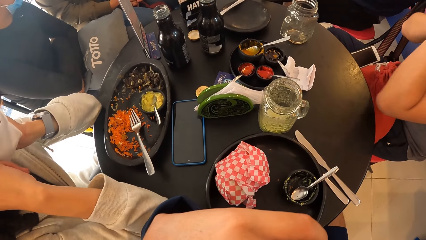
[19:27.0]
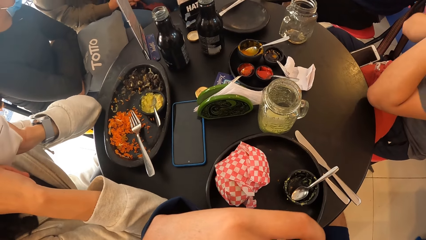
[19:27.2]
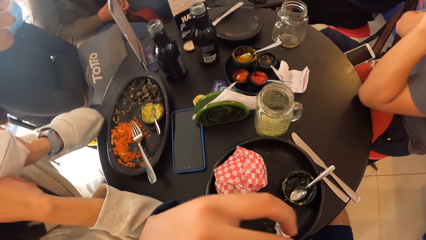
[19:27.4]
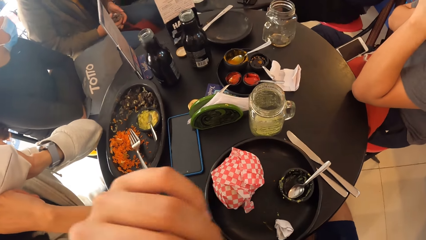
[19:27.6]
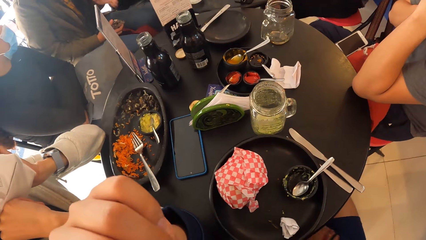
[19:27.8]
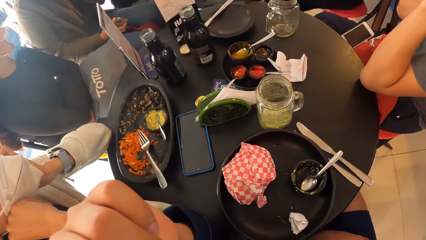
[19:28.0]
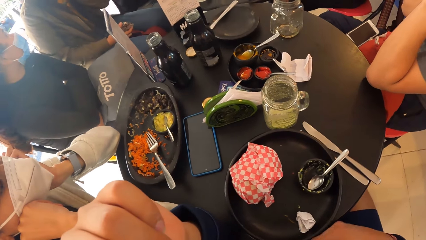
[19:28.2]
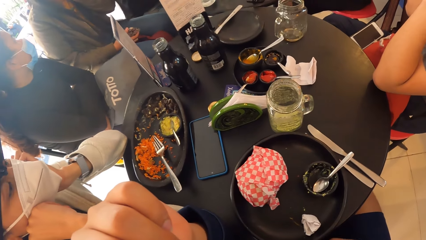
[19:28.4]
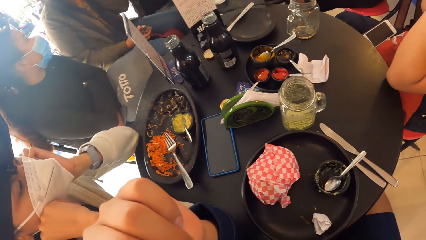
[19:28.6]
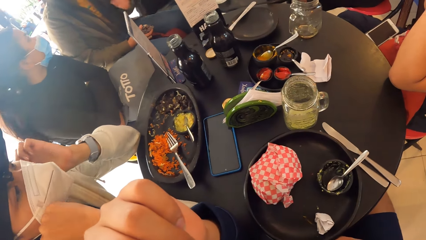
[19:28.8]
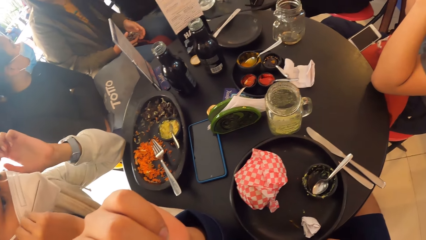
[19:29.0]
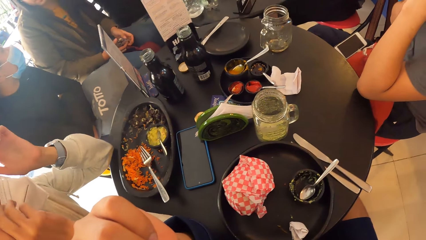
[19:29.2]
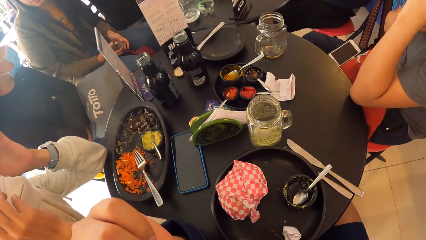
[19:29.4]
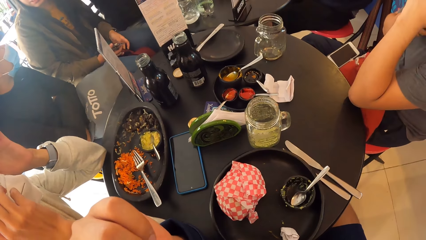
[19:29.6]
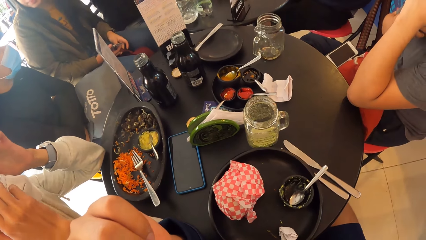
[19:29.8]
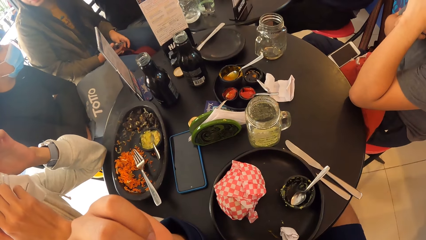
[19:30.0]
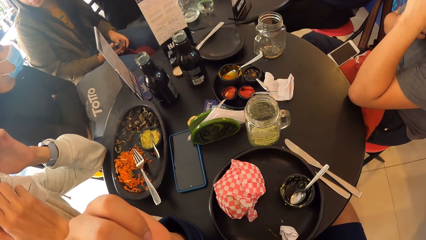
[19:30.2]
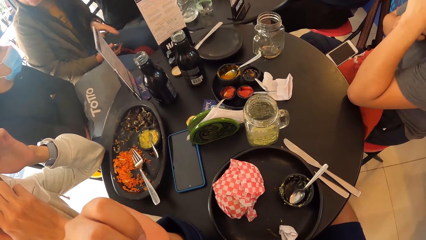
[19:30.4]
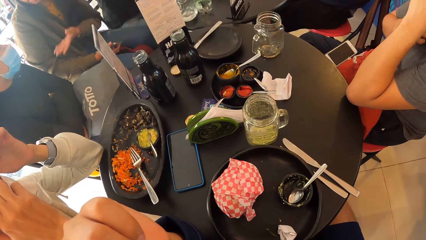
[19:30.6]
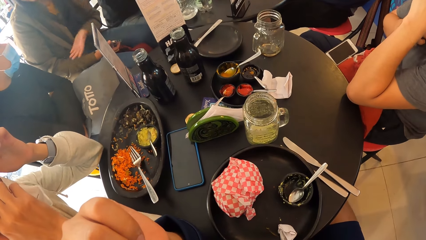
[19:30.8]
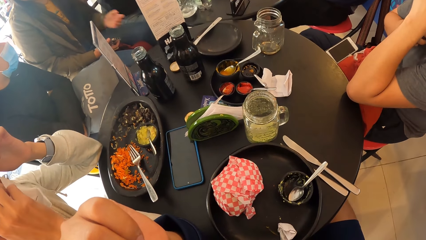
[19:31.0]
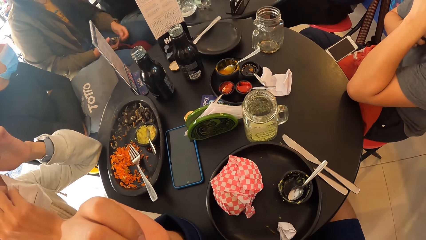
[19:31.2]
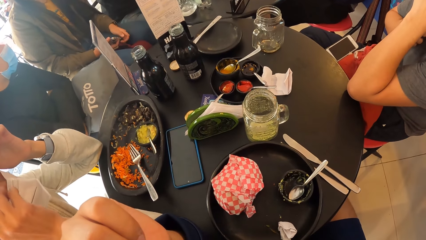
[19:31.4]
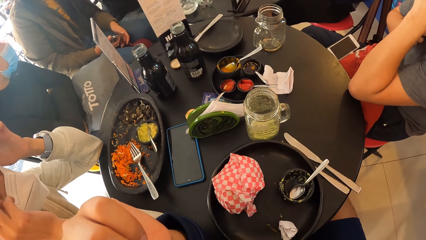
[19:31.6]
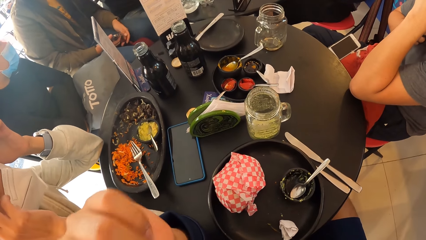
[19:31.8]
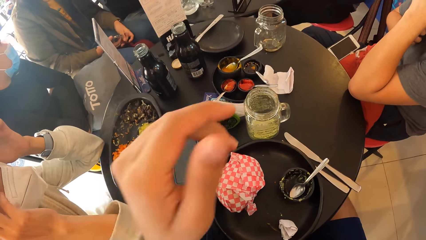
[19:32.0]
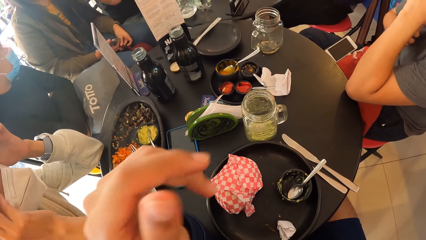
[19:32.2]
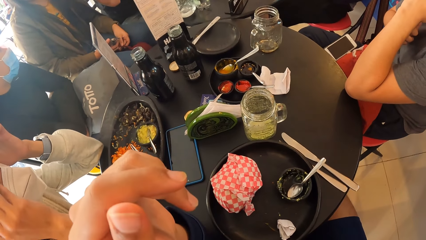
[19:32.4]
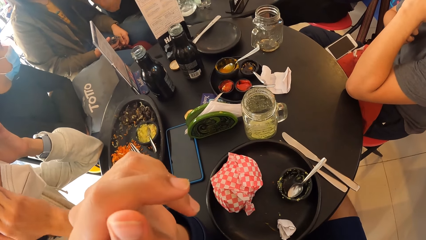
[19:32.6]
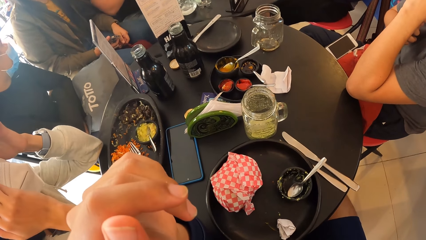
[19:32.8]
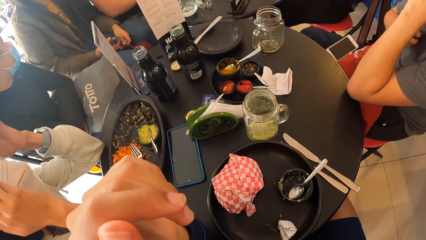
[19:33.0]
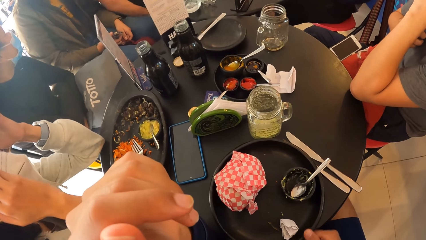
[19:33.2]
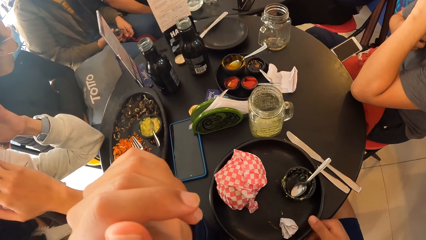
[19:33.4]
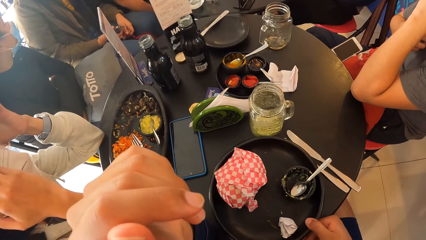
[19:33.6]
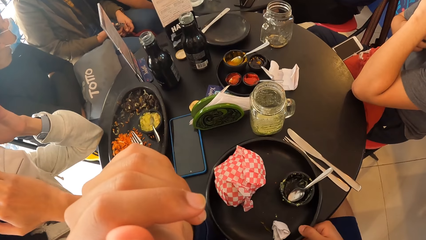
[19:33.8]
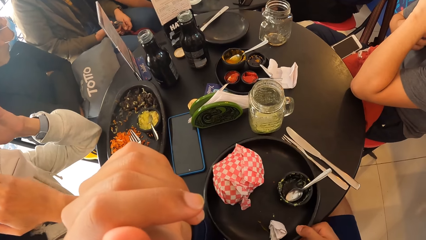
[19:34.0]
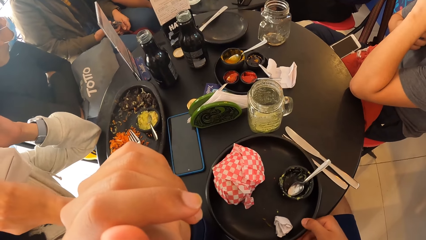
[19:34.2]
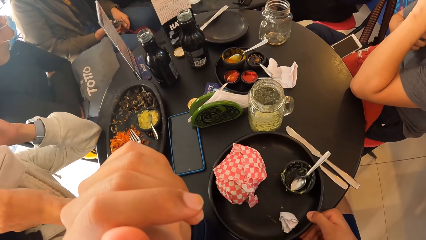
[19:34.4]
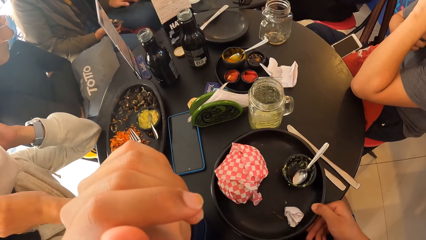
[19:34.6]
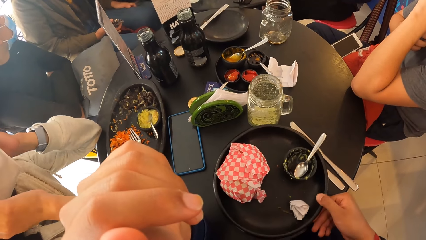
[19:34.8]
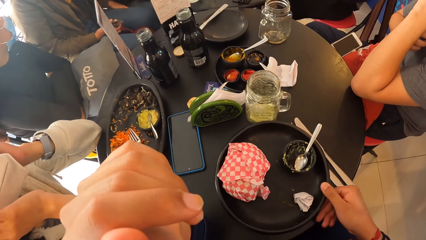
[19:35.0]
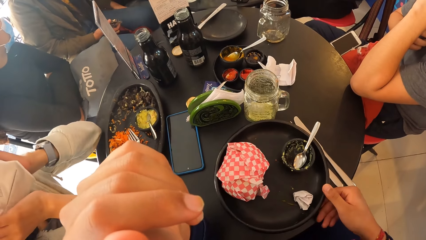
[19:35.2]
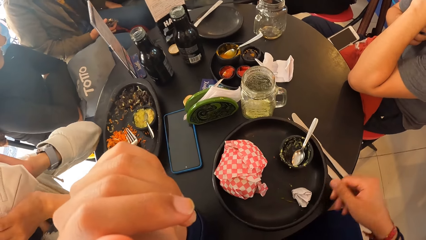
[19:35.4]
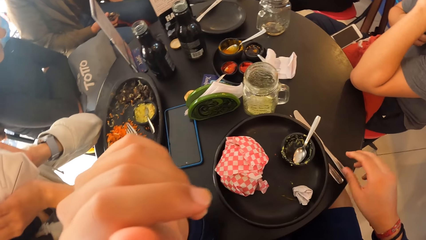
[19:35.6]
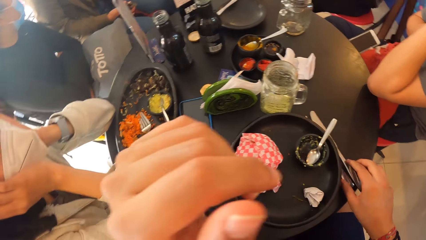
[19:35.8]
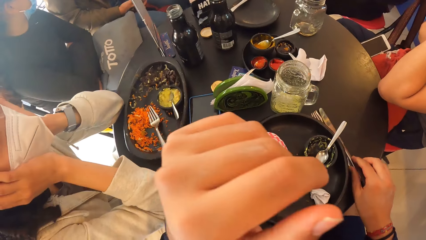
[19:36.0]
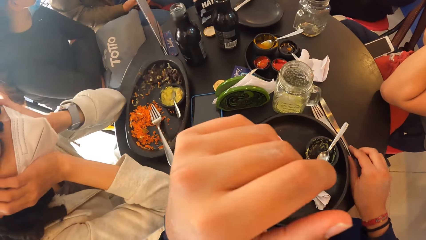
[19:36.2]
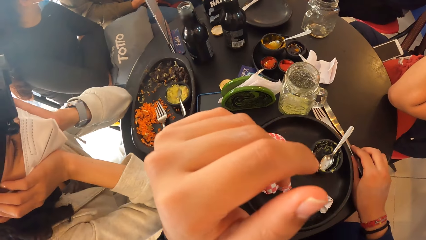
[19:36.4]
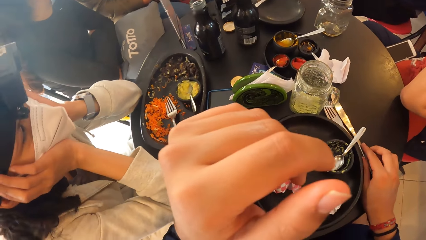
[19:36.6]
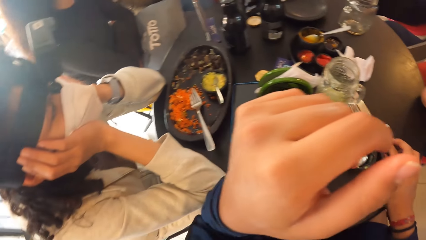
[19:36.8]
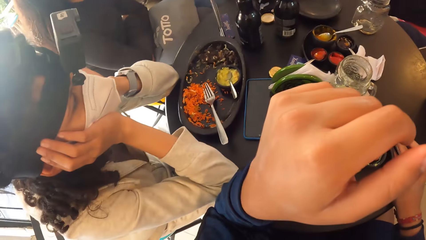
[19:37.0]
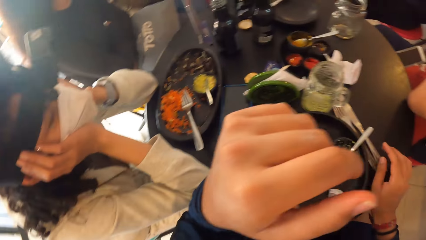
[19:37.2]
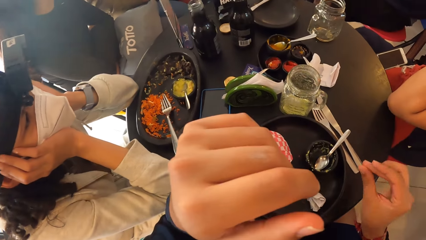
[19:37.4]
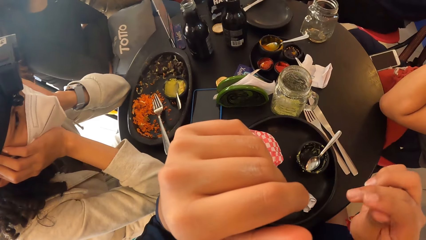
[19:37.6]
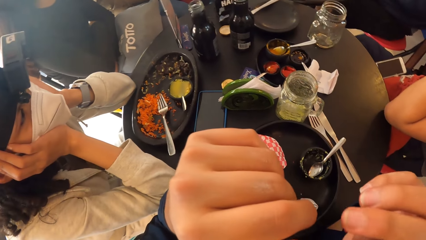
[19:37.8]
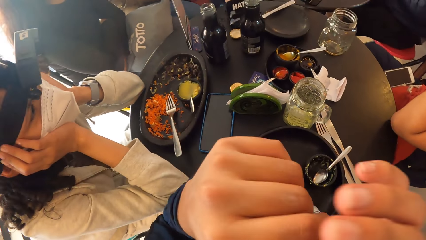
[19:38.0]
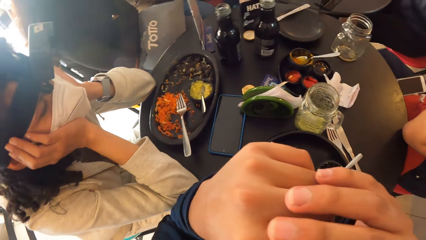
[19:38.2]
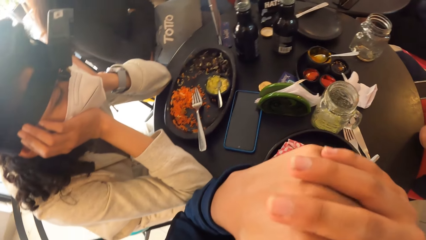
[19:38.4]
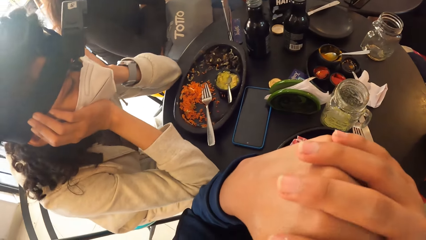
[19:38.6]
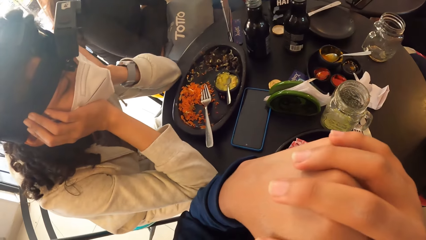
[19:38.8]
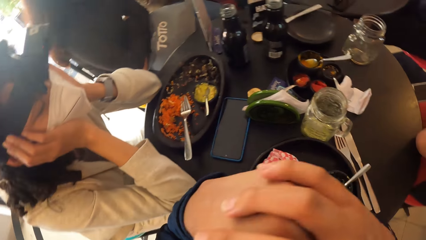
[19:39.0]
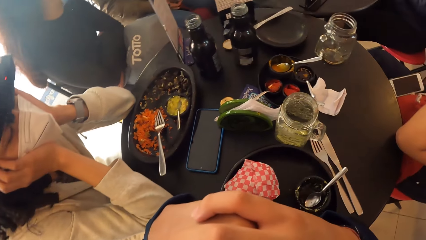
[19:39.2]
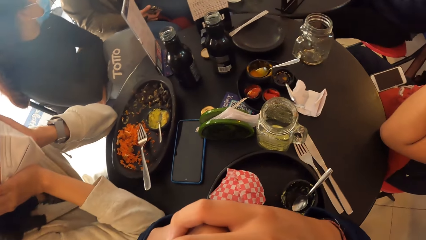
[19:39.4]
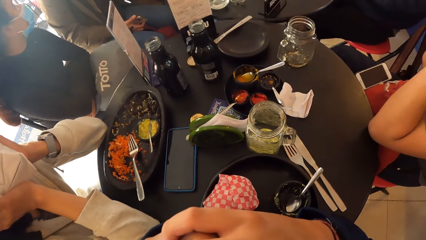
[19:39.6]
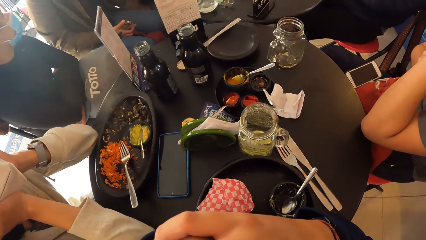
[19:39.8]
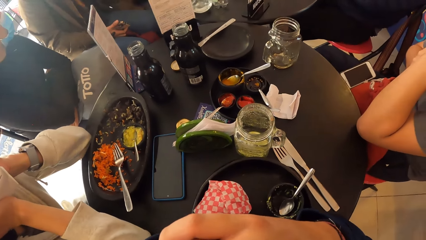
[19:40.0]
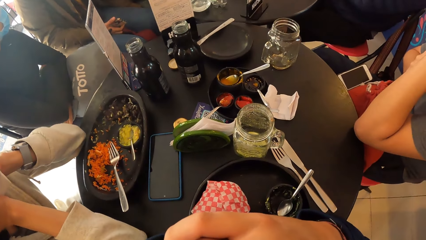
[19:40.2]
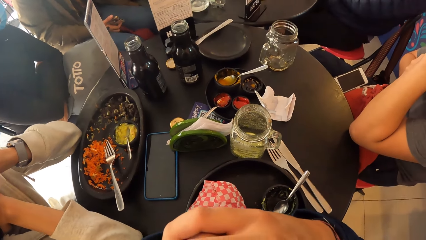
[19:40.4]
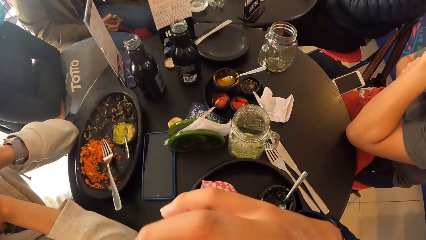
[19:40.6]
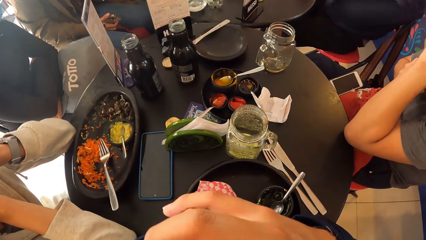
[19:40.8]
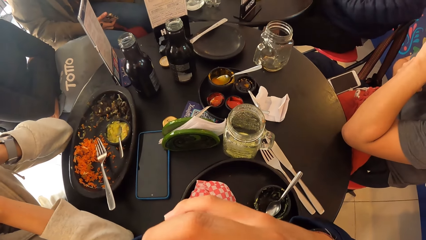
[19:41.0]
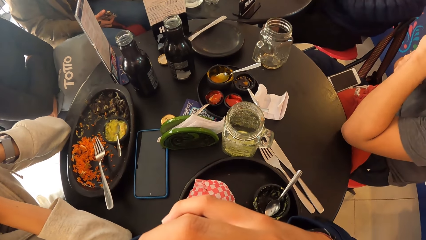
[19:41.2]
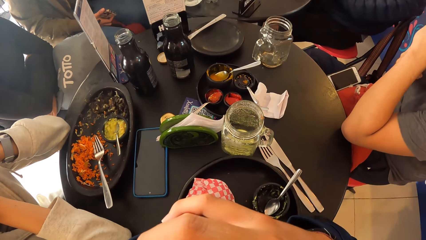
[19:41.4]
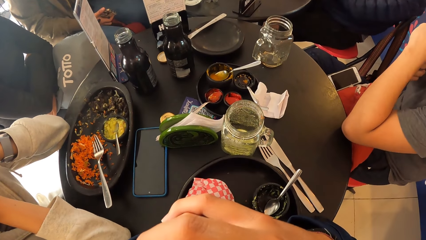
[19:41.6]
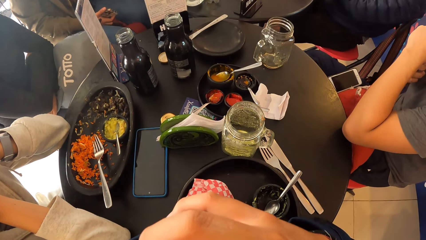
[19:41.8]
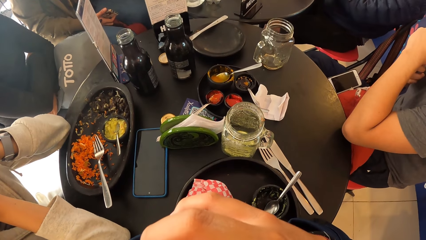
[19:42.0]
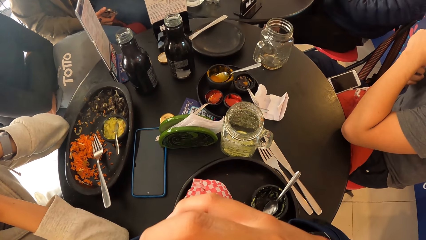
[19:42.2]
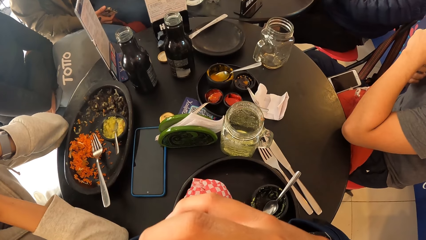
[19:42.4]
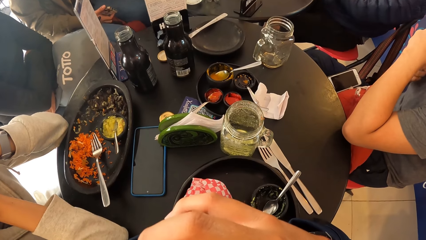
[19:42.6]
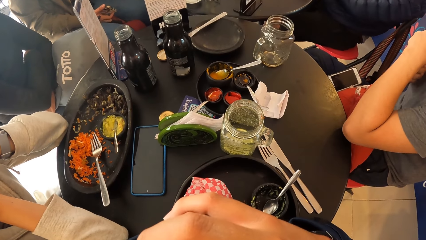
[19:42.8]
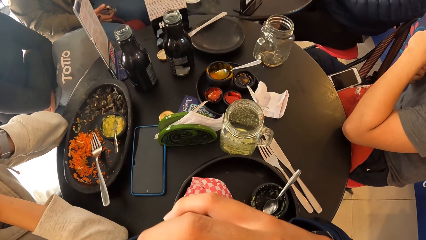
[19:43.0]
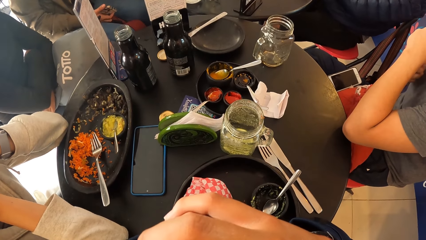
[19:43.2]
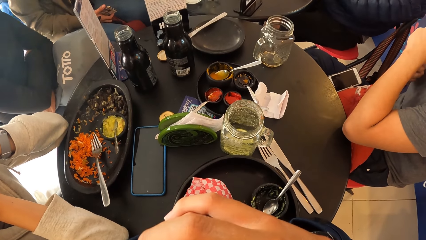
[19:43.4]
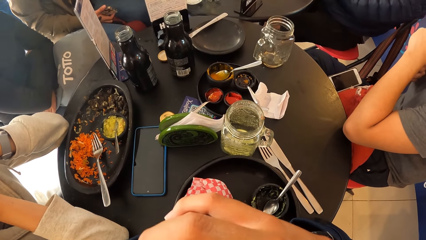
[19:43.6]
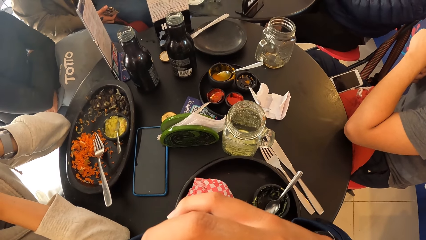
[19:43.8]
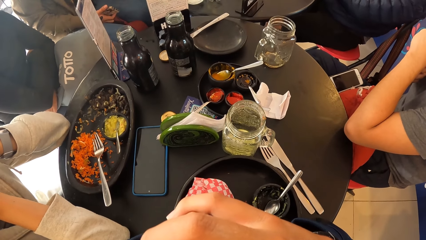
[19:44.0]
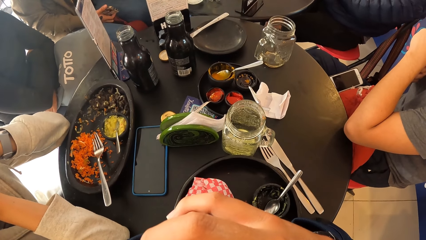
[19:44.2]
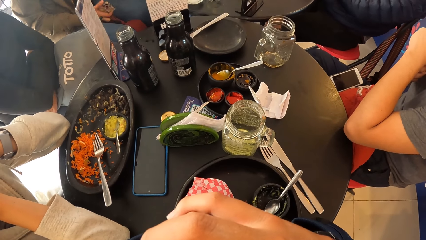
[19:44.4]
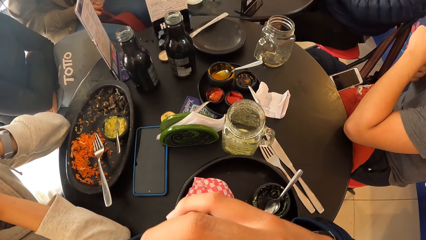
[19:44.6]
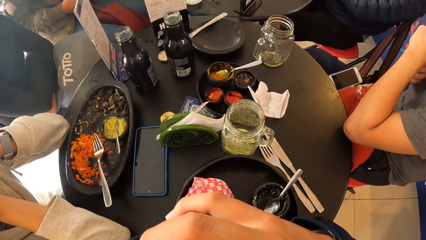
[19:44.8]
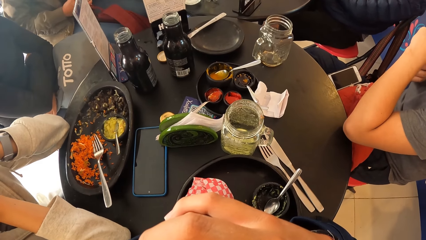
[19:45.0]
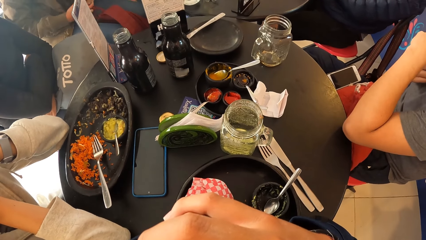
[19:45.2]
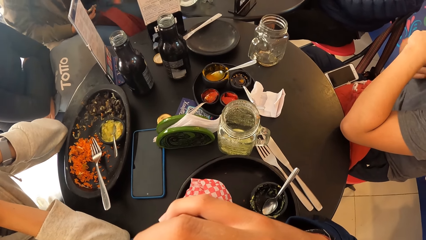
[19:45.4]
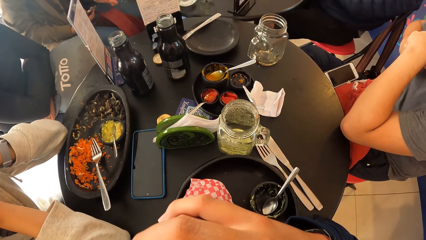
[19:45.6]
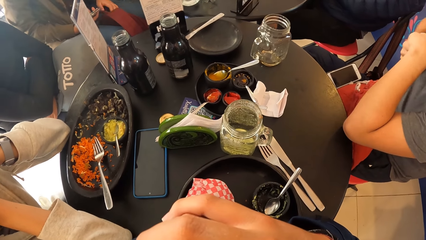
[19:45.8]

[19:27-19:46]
The camera wearer moves a plate or tray on a table with her right hand. They move a fork and knife on the table with her right hand. They hold their hands together and look around.
